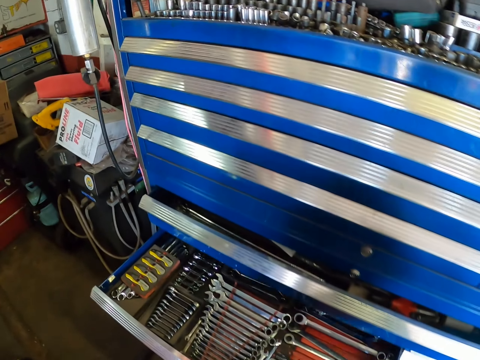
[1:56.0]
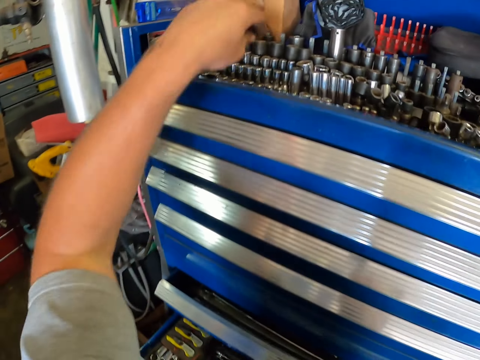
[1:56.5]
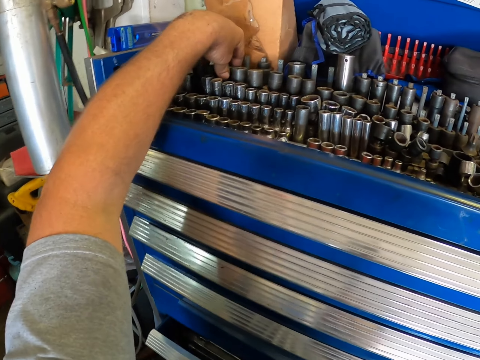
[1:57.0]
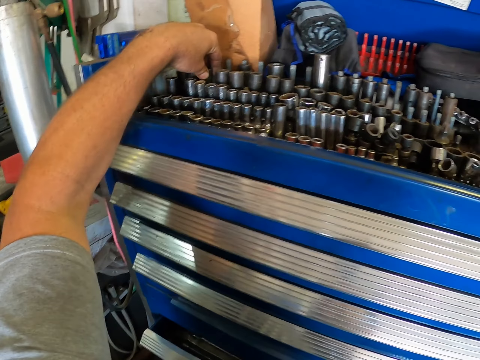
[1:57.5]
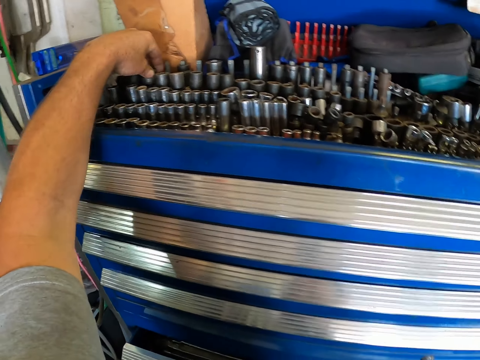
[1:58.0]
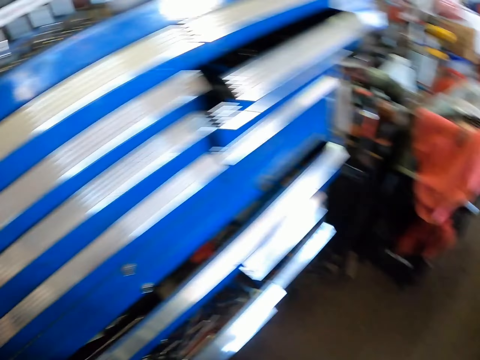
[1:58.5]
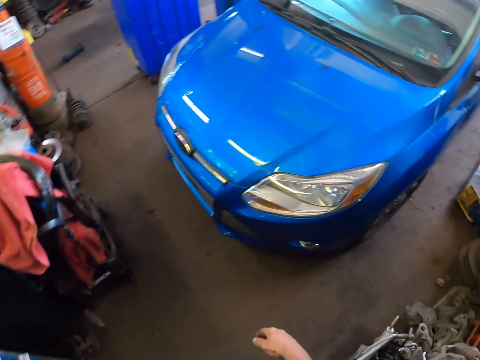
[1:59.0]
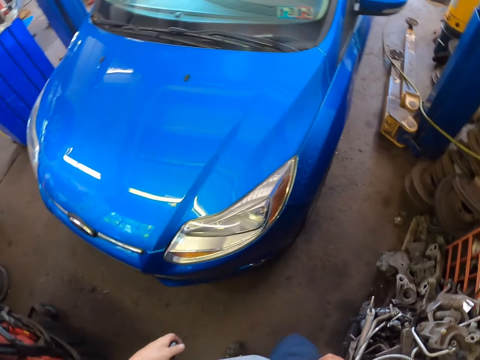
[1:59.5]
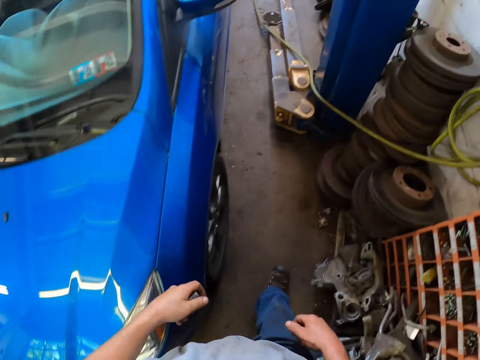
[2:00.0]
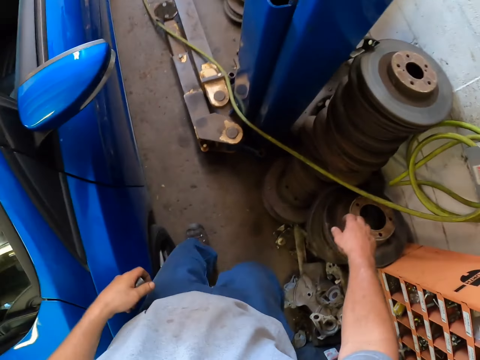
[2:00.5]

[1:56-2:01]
The camera wearer holds something. They pick a bolt. They hold the bolt. They walk round the garage. They look around.

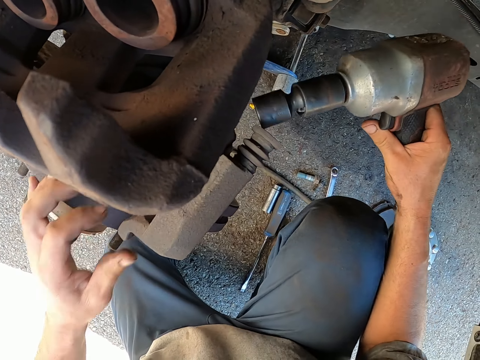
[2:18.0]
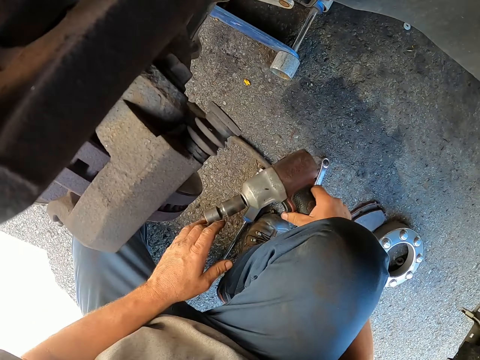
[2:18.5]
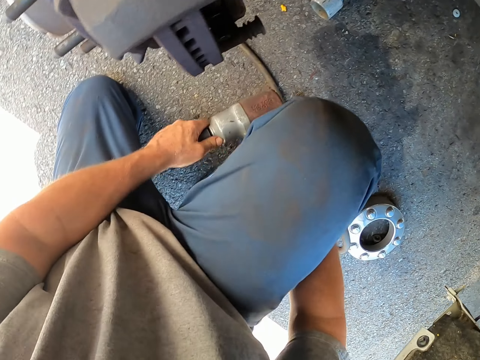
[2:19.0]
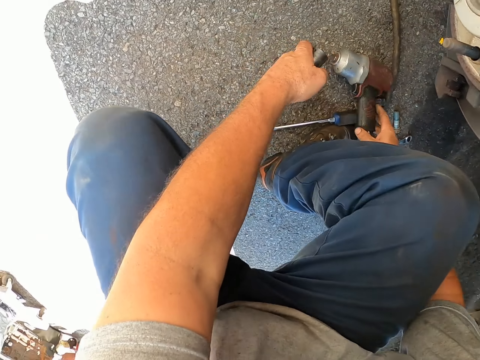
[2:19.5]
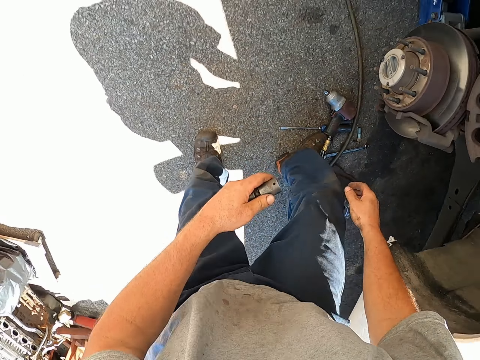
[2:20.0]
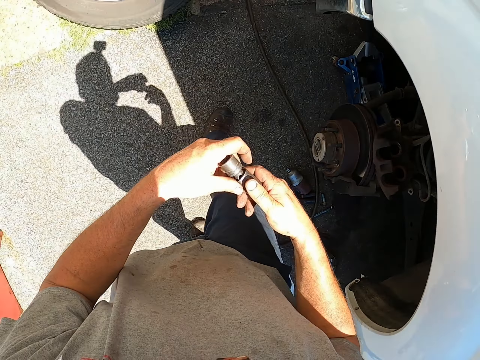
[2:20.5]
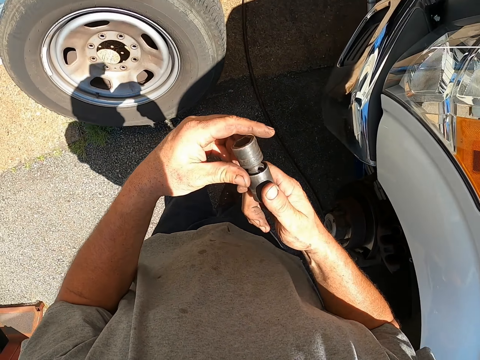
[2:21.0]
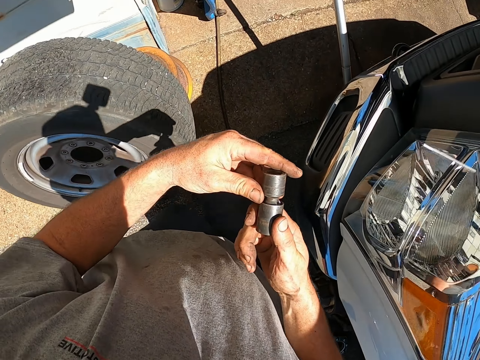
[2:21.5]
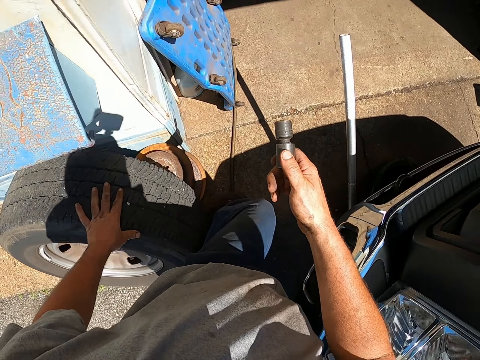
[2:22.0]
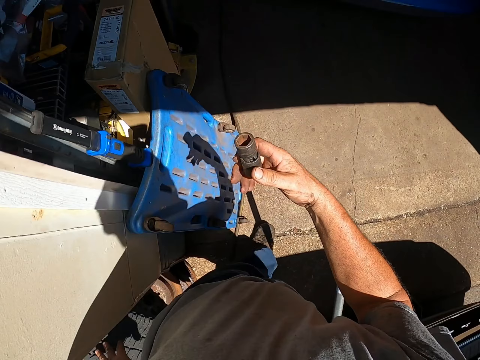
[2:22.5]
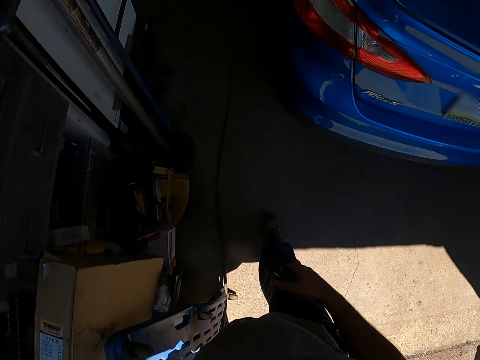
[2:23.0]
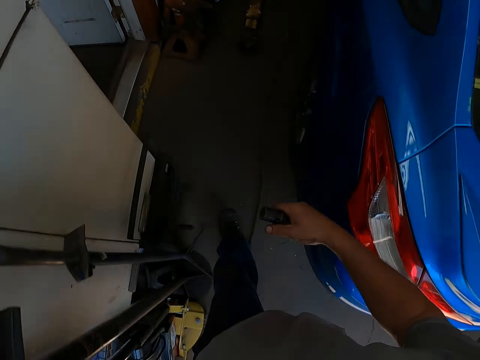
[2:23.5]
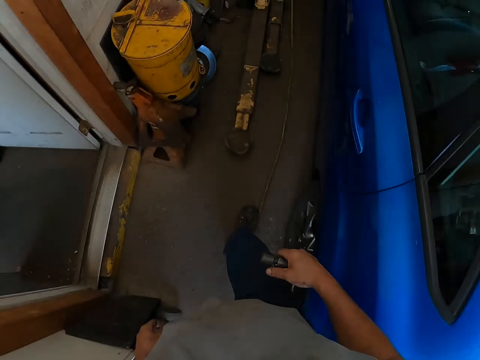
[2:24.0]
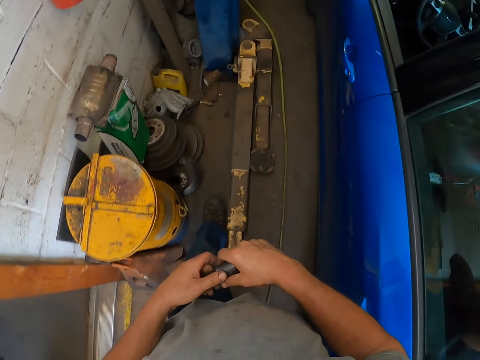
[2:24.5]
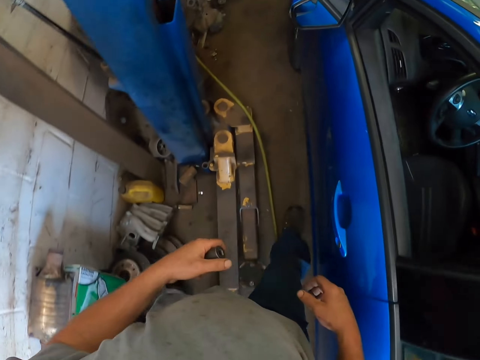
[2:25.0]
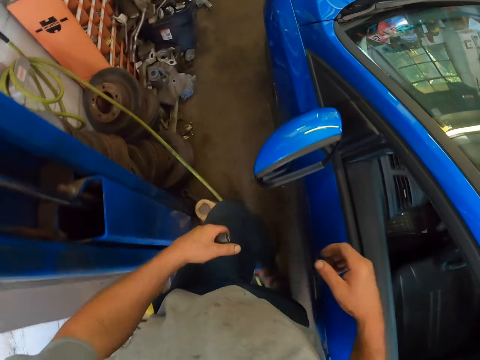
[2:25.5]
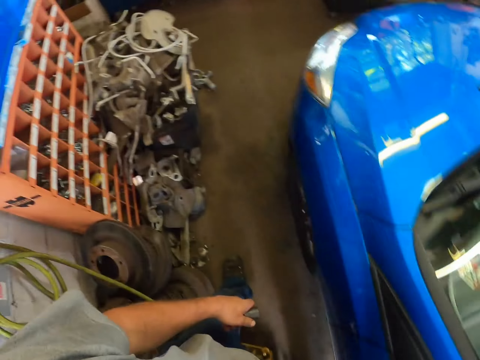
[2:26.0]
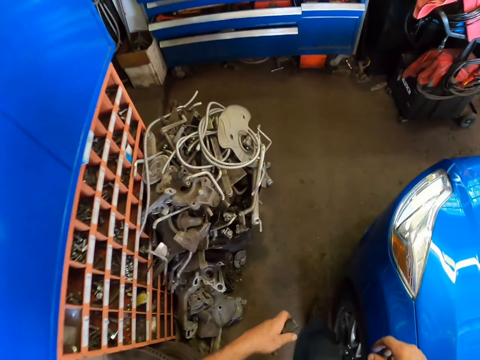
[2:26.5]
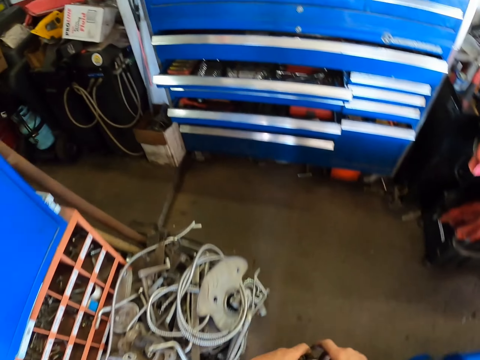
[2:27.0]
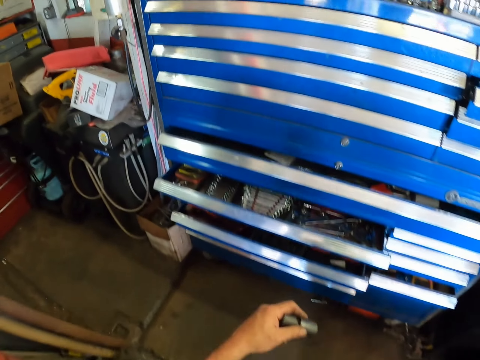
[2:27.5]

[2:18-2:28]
The camera wearer removes the bolt. They stand up and put the drill down. They hold the bolt. They walk round the garage.

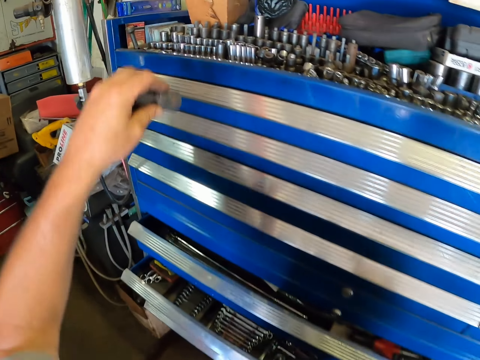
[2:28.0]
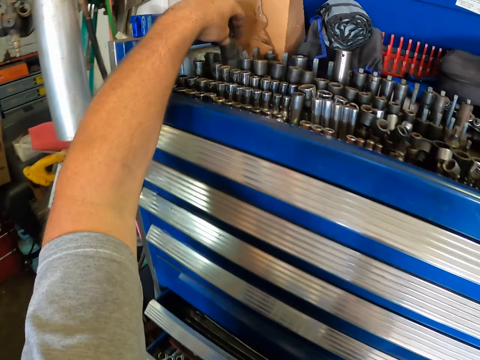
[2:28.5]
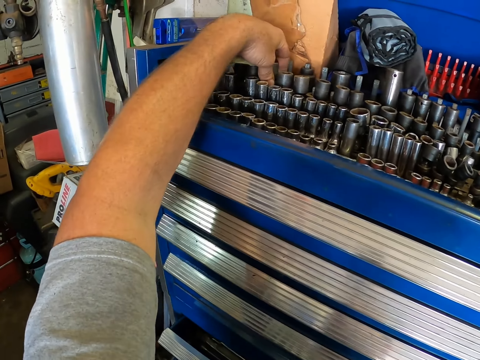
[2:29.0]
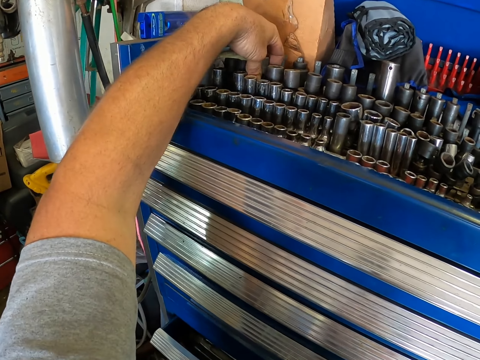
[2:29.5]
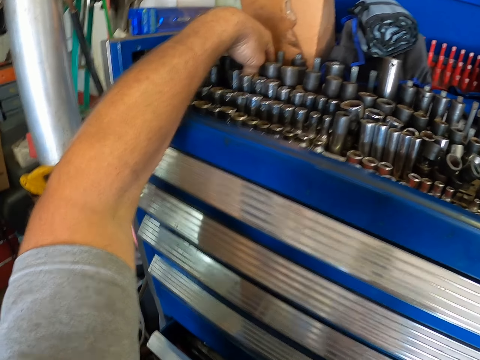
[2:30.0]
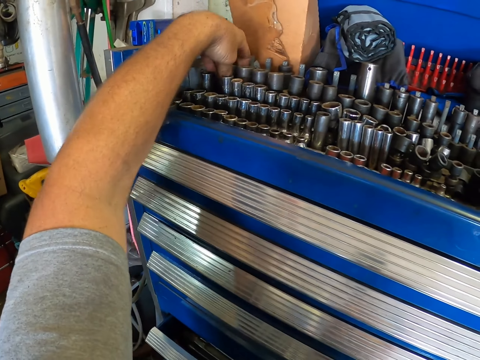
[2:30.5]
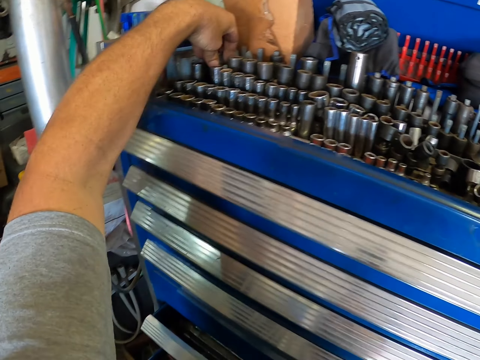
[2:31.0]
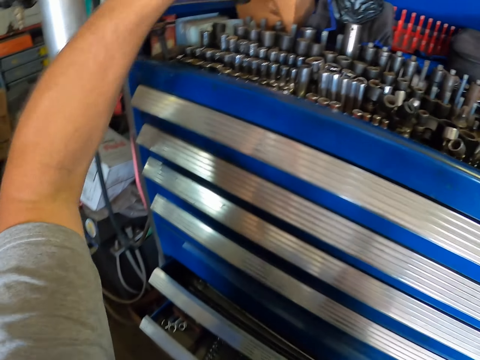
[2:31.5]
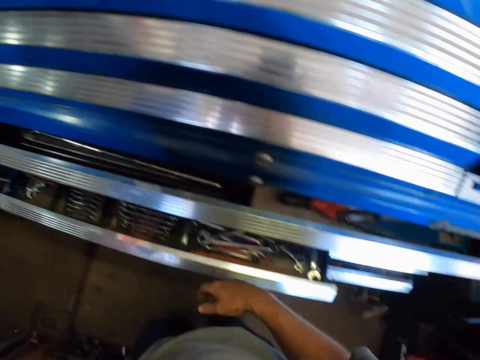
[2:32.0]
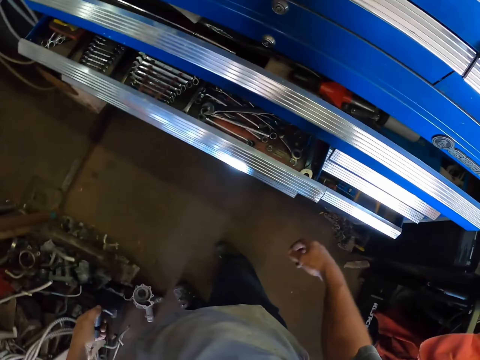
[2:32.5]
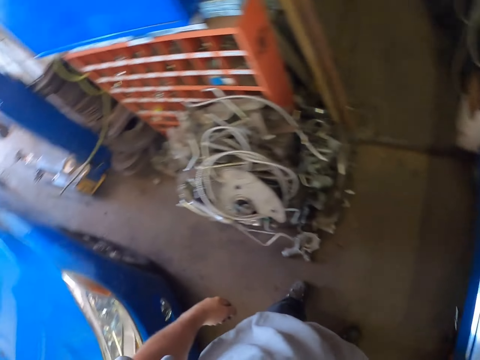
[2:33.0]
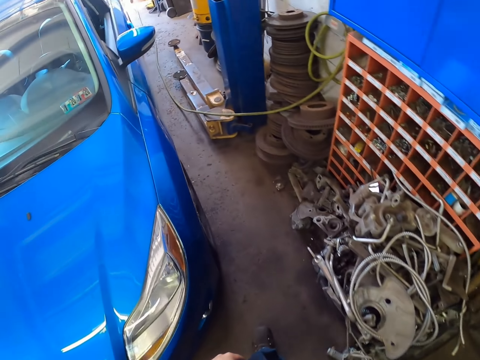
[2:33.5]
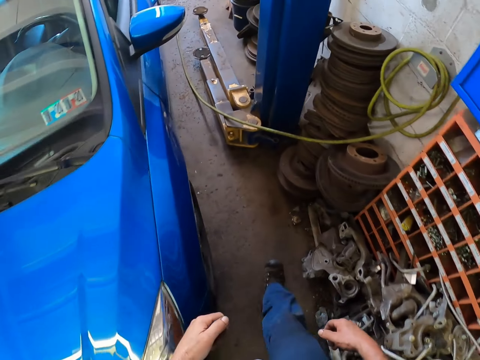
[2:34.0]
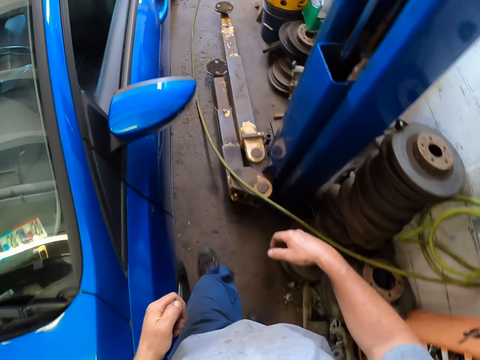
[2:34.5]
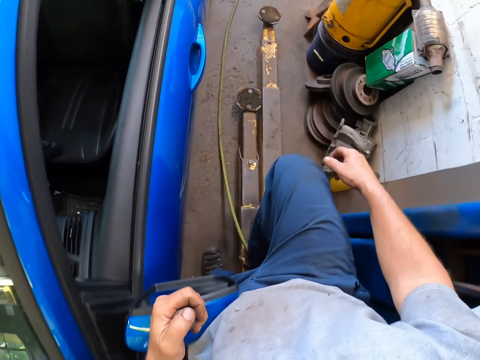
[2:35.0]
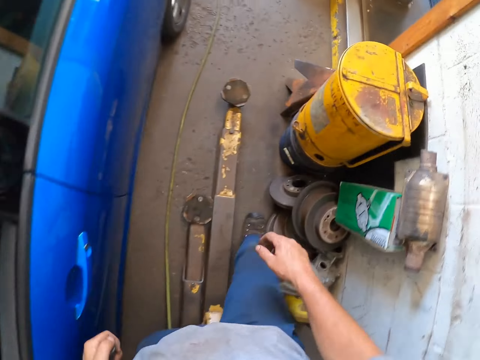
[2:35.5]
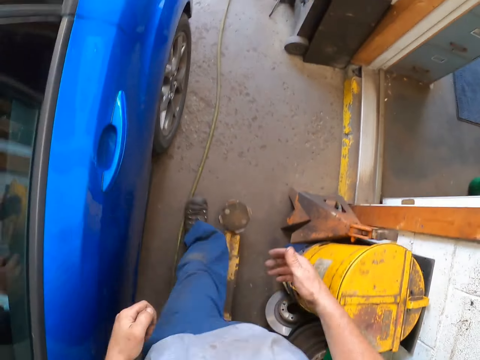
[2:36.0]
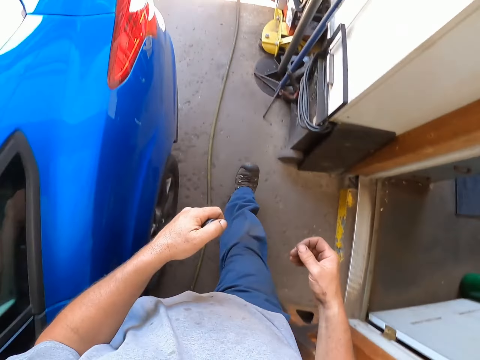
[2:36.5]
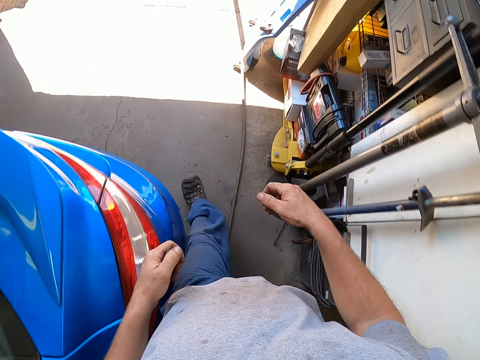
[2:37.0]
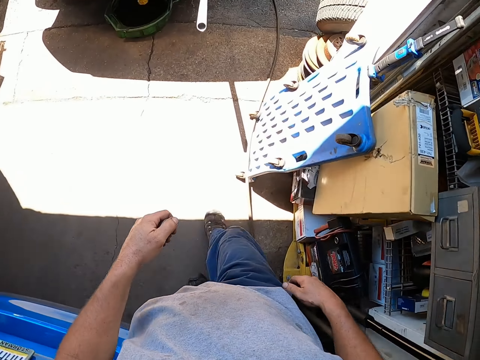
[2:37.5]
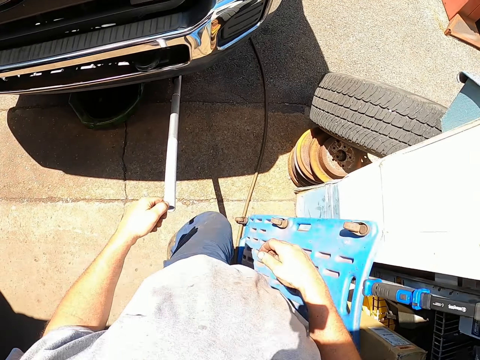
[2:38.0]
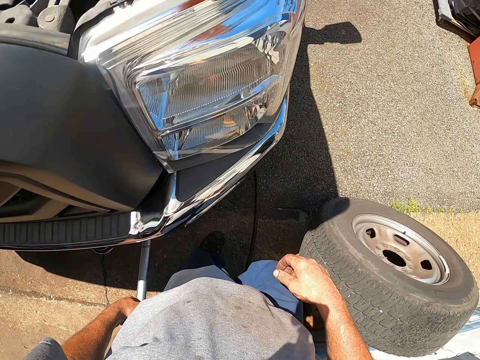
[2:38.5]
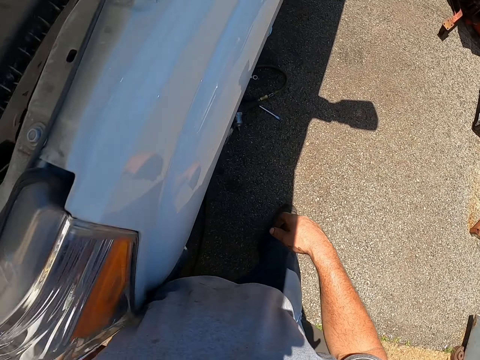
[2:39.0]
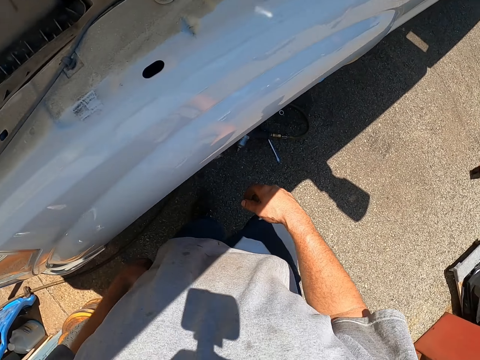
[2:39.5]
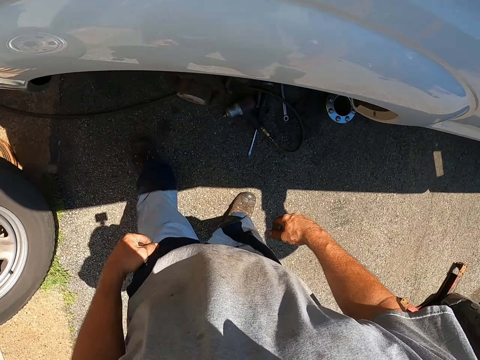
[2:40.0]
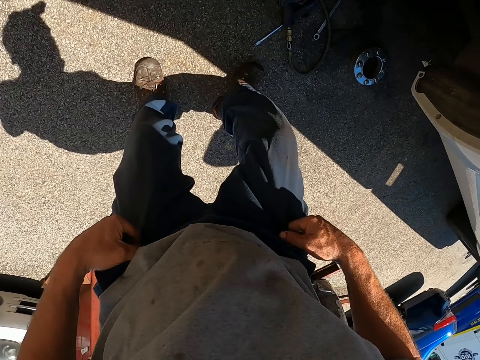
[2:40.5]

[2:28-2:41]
The camera wearer places the bolt on the drawer. They pick another bolt. They walk round the garage.
